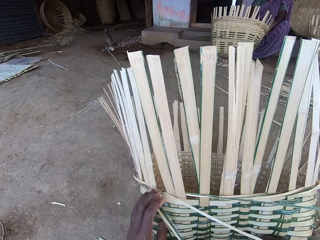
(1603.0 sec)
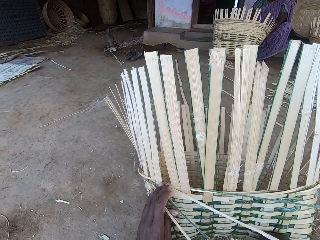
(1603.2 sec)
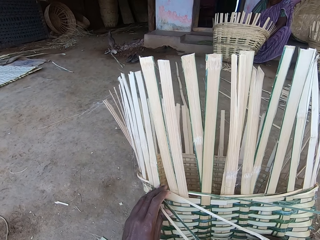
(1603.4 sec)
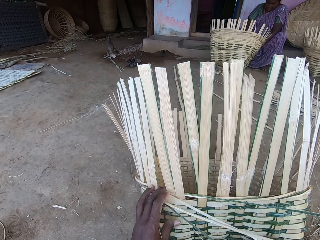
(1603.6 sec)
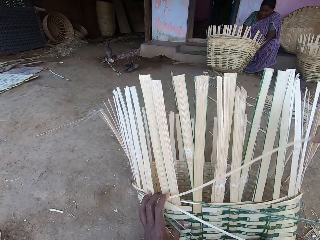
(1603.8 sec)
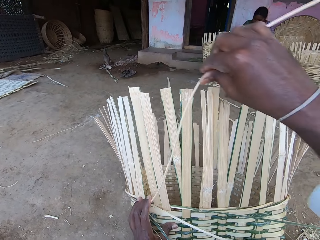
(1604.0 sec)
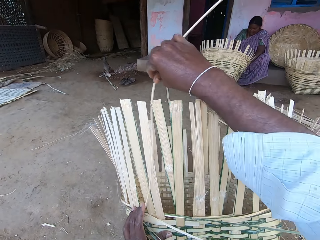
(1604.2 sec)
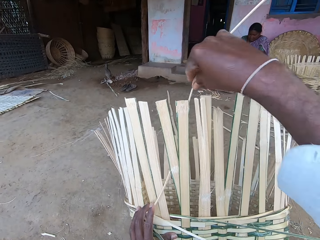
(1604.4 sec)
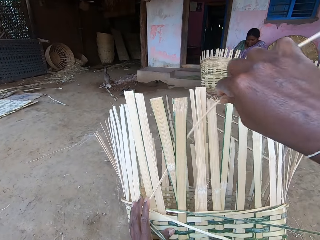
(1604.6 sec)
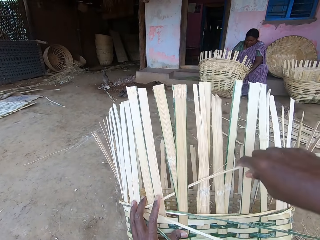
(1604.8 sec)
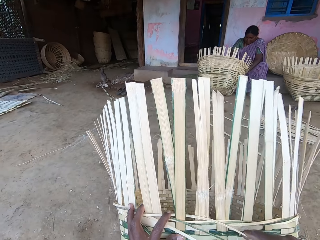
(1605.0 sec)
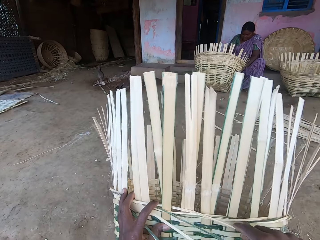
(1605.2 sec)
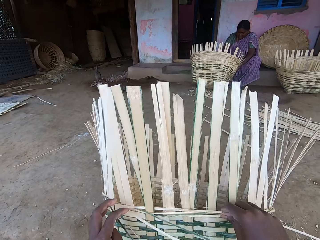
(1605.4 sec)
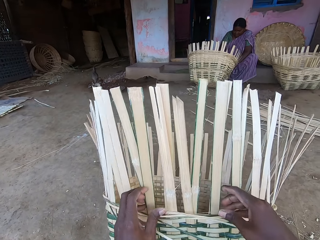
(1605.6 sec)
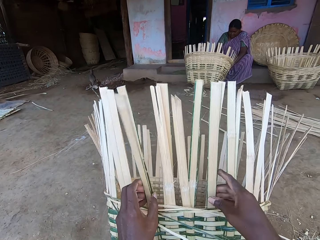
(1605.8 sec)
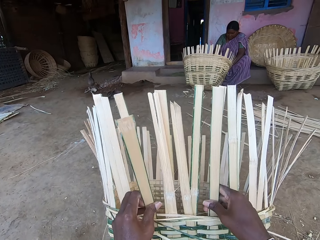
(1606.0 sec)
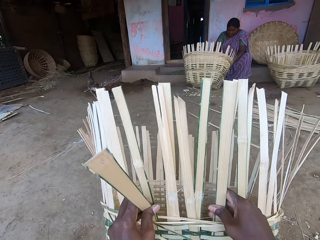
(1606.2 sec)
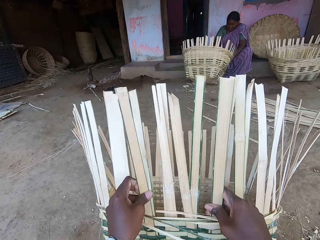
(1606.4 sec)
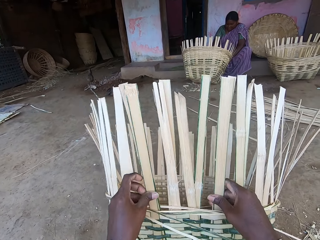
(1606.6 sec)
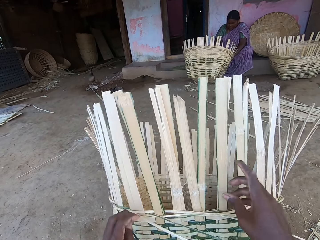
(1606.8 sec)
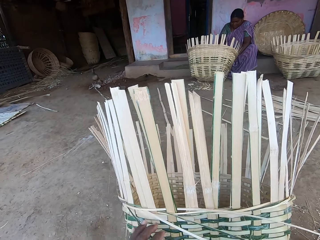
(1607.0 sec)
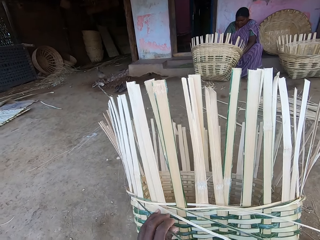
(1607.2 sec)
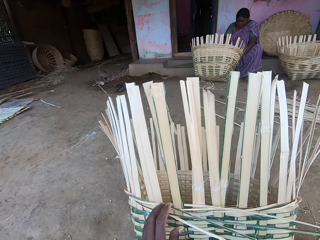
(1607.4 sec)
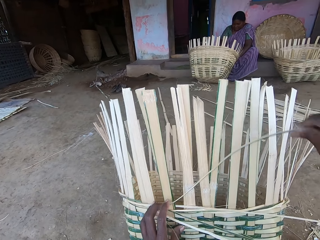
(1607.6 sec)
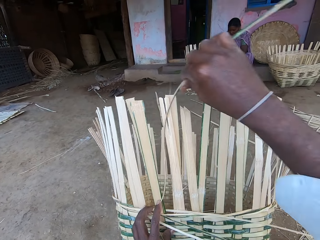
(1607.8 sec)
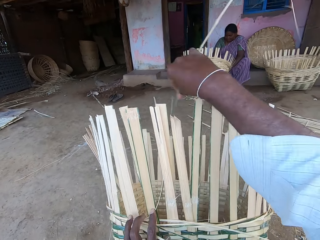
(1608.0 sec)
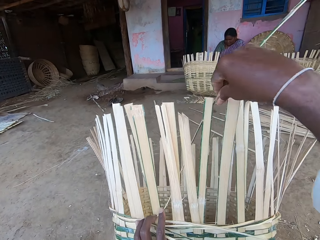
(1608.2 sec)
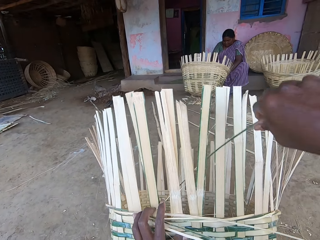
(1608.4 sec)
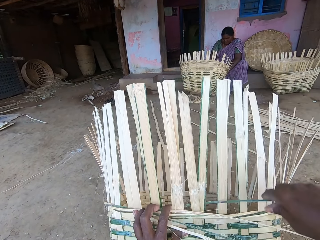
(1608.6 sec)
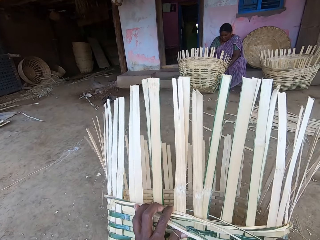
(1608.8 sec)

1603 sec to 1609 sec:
The woman interacts with the camera wearer.

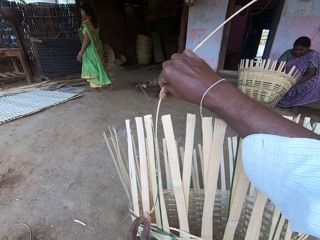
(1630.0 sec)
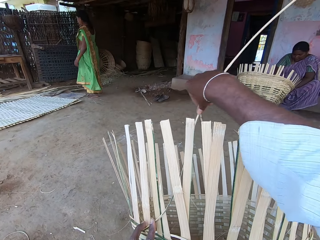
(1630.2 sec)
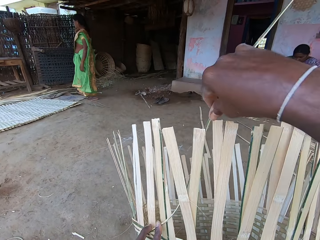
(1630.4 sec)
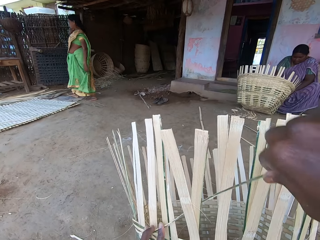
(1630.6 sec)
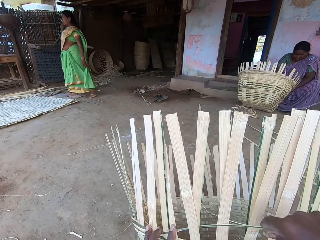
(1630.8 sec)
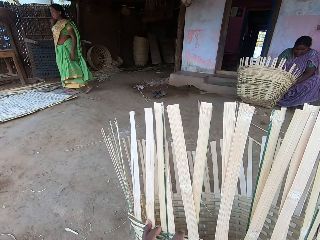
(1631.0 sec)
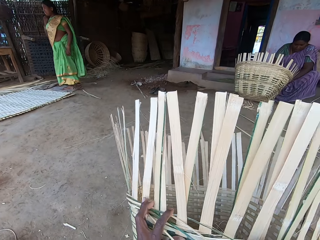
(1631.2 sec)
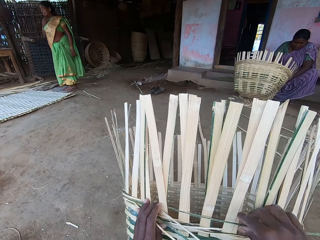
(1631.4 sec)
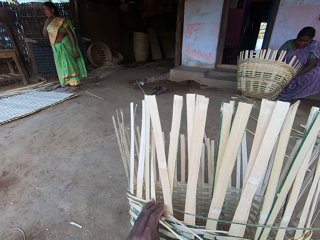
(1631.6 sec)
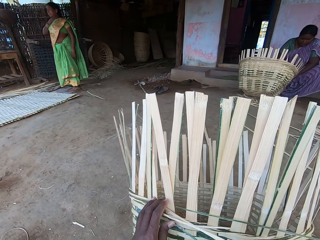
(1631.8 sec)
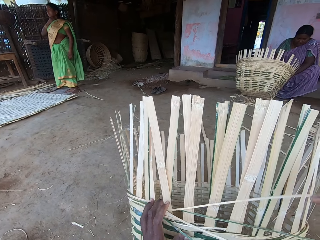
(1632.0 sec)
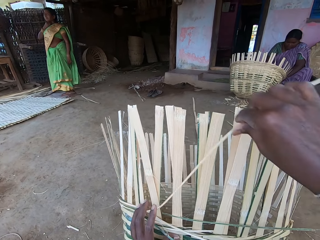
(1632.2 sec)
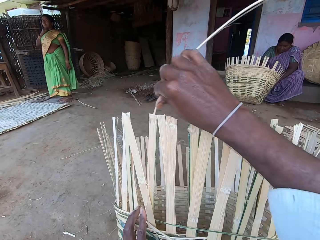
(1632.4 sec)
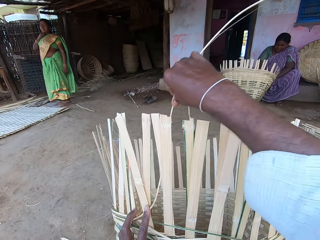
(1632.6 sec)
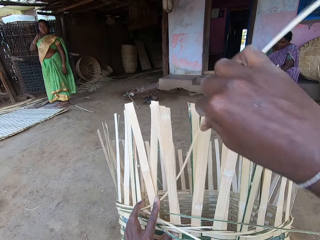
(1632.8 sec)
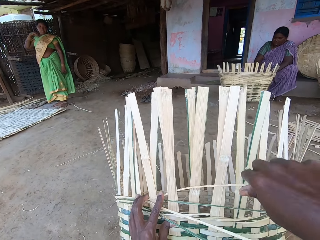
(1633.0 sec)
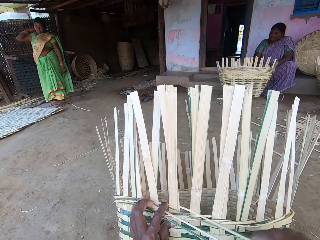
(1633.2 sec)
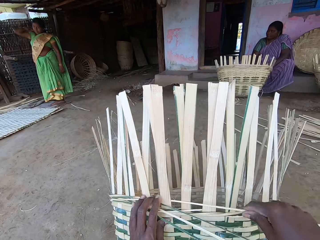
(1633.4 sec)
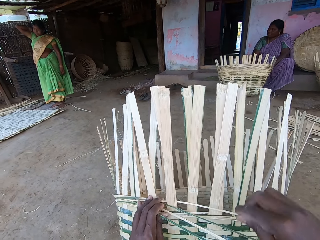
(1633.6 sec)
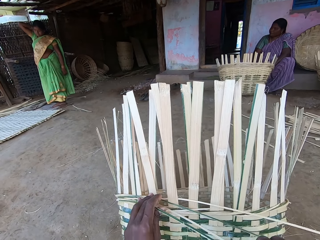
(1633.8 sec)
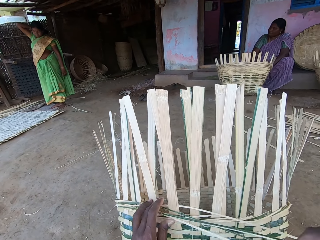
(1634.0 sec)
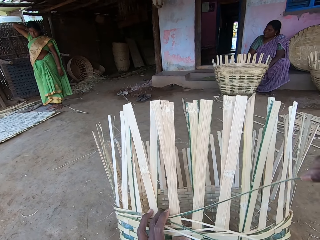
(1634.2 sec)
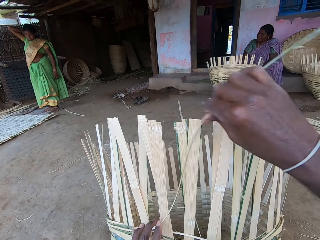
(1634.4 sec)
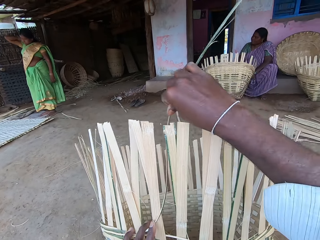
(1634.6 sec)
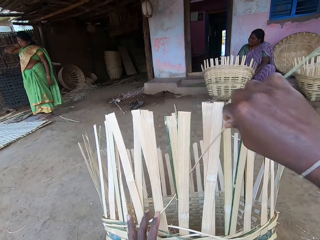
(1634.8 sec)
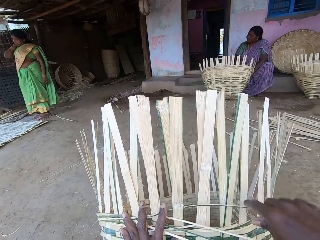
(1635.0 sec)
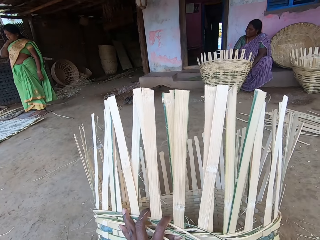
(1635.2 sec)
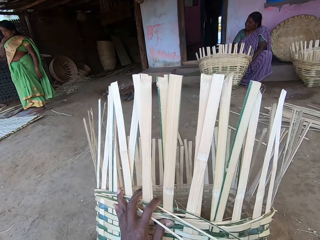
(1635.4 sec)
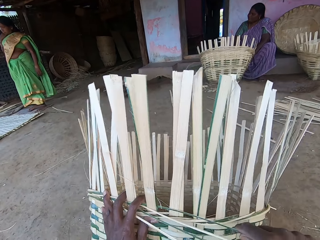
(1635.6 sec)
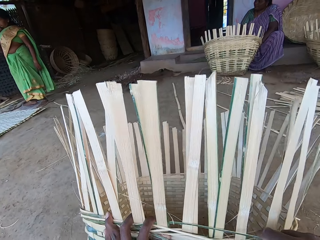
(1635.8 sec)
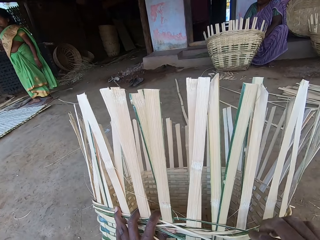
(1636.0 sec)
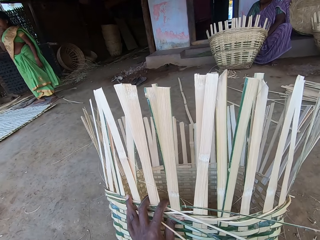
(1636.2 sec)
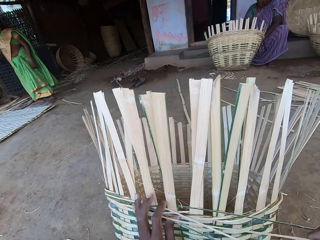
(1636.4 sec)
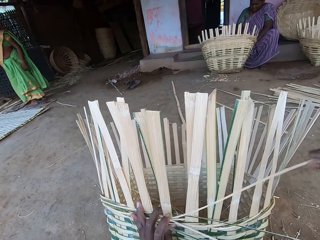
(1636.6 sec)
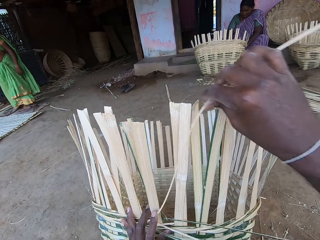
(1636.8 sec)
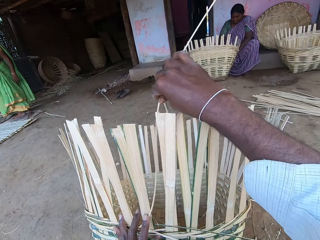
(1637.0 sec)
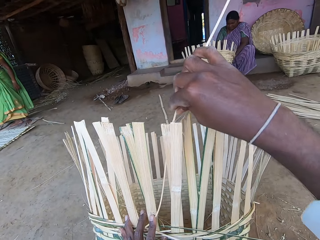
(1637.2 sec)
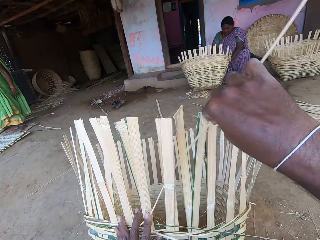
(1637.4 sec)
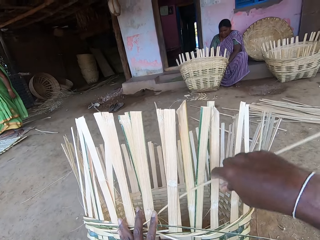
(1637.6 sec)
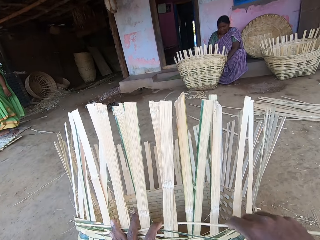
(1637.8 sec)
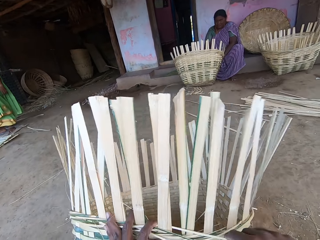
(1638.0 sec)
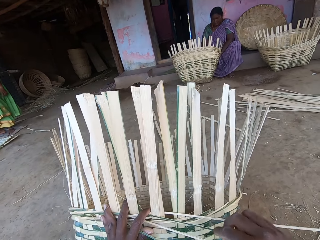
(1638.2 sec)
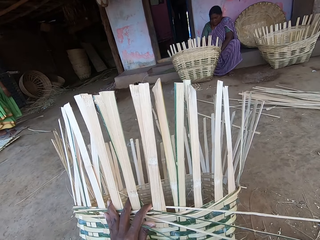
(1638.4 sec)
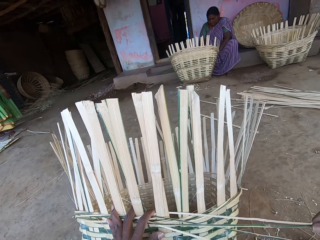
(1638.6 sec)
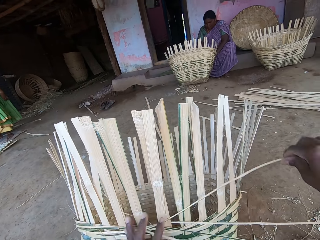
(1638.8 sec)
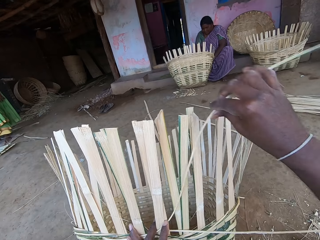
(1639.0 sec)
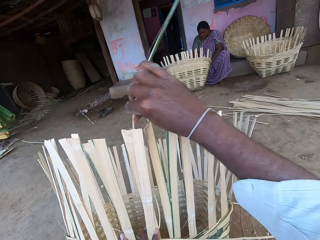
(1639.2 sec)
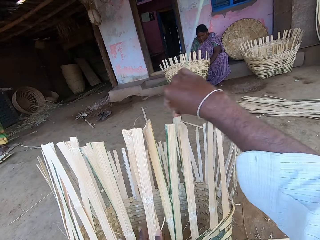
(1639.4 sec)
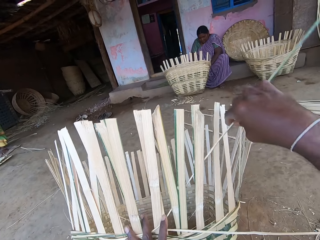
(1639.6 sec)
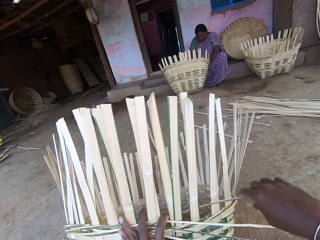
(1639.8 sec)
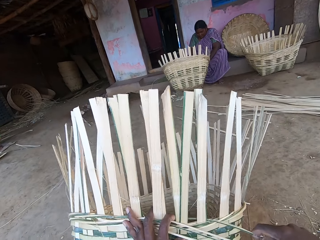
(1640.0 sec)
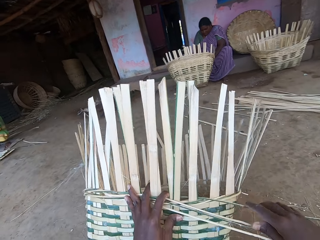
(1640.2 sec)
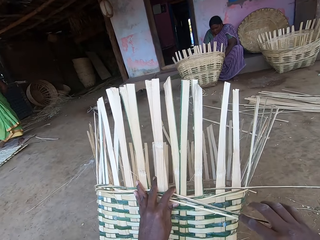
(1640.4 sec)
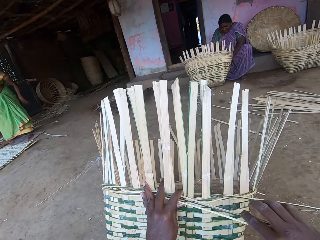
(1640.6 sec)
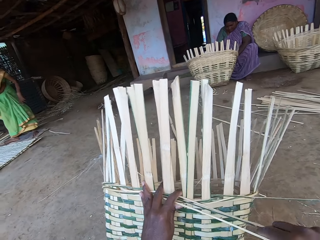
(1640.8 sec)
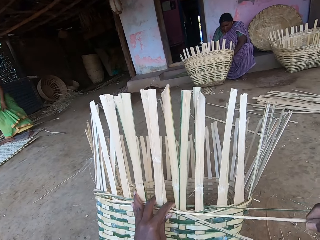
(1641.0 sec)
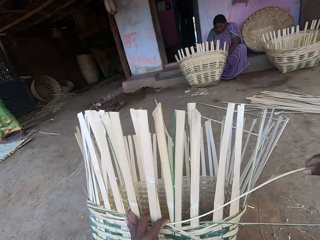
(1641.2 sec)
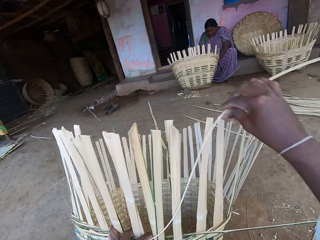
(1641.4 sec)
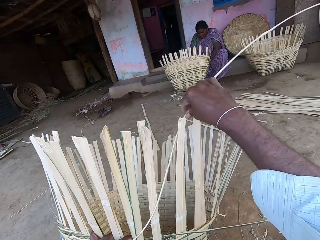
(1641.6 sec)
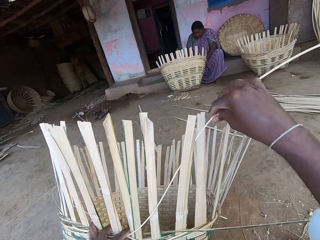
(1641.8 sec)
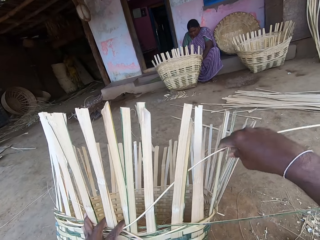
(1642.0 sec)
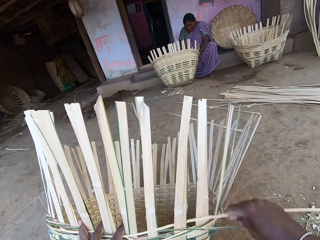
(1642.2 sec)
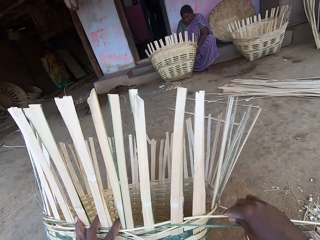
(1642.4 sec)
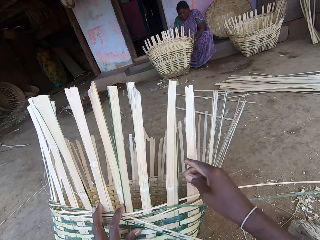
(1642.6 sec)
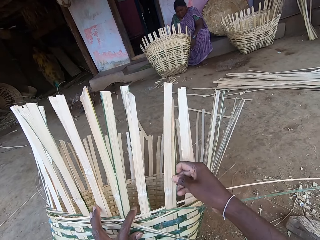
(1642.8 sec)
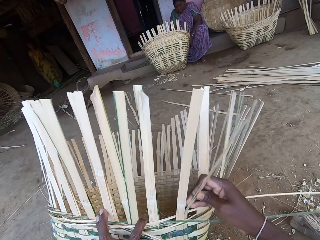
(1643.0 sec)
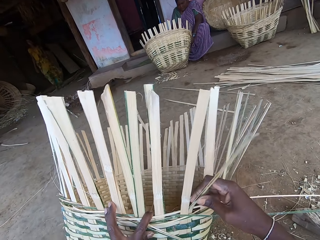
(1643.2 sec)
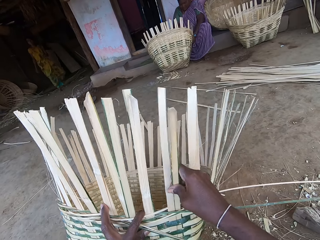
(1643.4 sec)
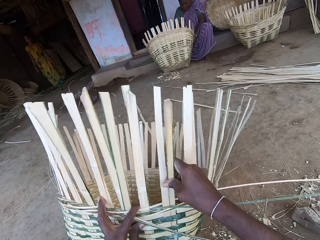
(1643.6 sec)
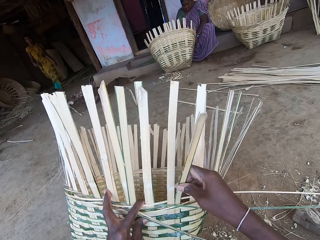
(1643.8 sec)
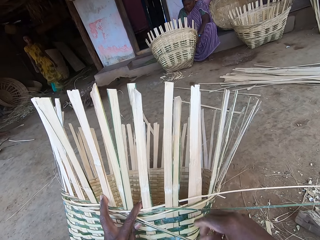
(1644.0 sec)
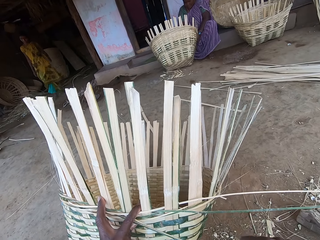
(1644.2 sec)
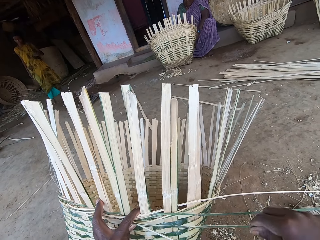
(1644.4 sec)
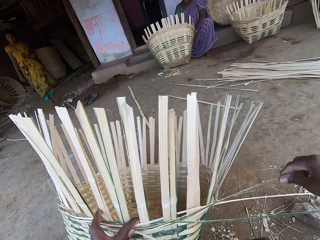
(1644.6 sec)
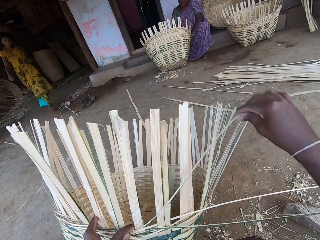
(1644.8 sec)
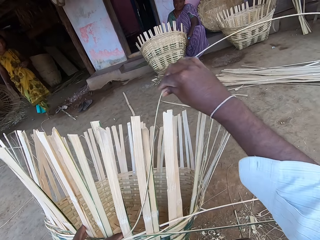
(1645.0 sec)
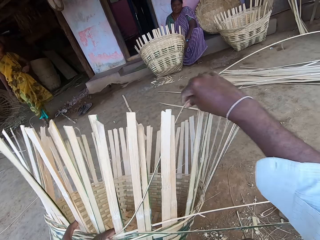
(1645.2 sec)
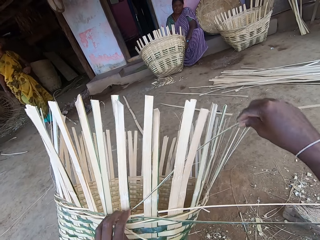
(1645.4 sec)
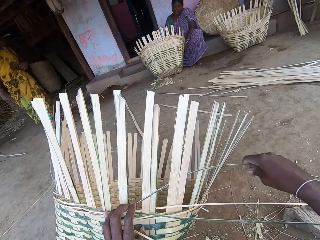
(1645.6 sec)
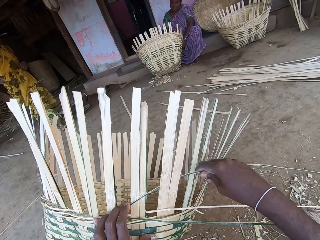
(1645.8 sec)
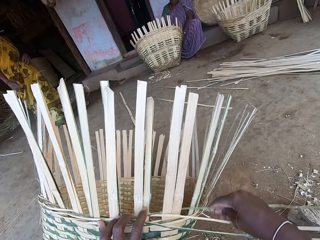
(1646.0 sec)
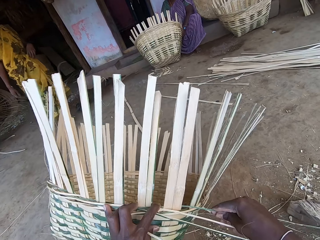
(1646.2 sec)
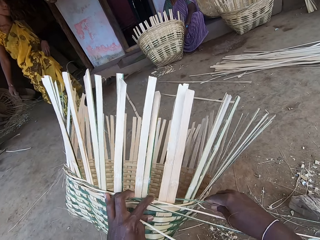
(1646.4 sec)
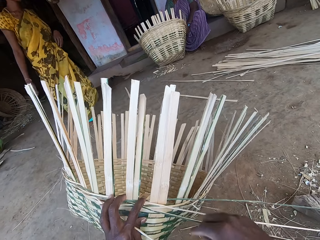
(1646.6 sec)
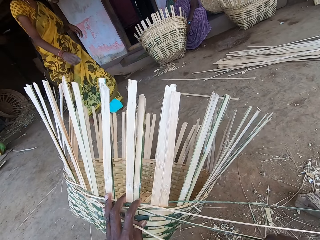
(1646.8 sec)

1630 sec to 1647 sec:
The camera wearer turns the basket with both hands. He weaves the basket with the bamboo sticks in his right hand. The woman scratches her back with her right hand. The camera wearer talks to the woman and interacts with a group of people. He adjusts the sticks. He weaves the basket.
